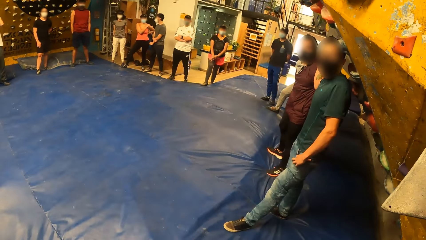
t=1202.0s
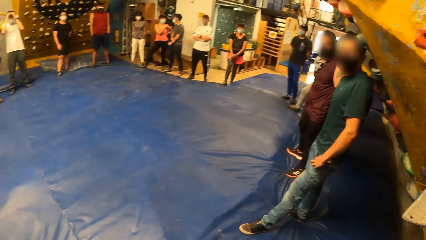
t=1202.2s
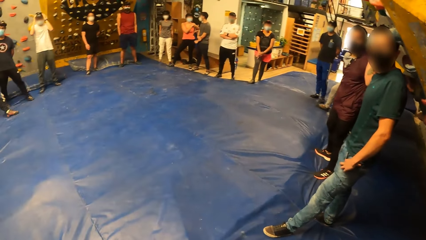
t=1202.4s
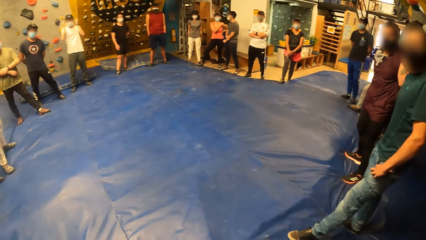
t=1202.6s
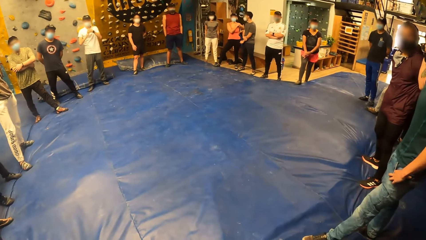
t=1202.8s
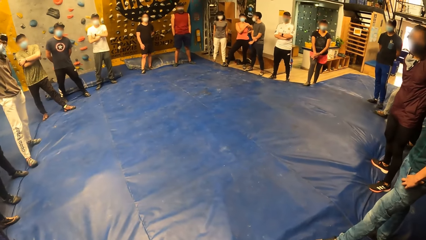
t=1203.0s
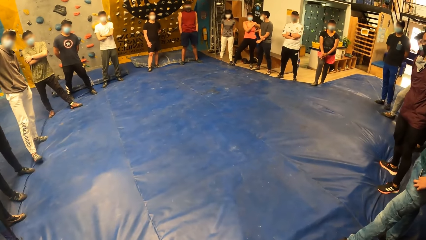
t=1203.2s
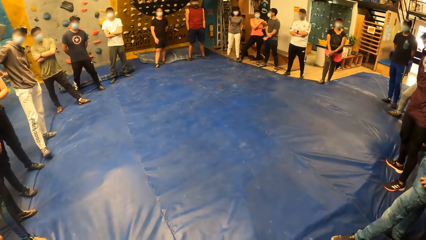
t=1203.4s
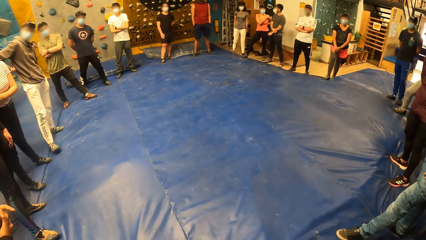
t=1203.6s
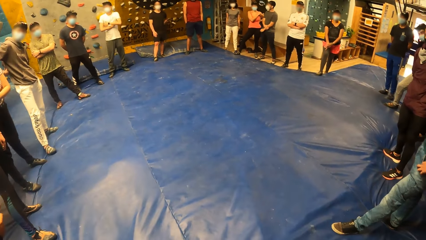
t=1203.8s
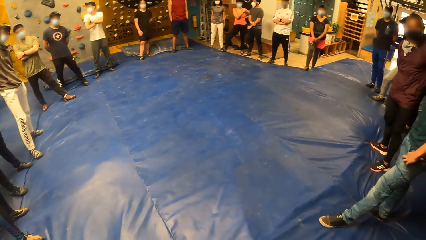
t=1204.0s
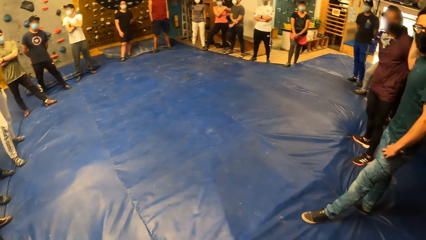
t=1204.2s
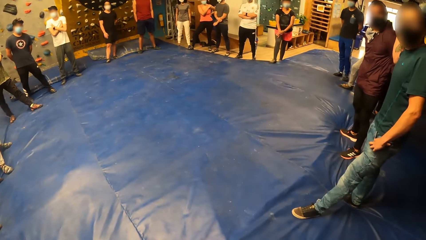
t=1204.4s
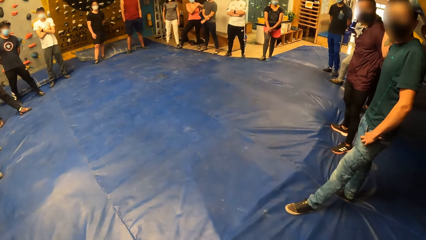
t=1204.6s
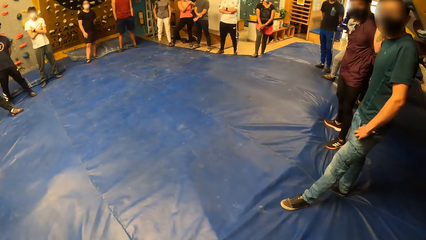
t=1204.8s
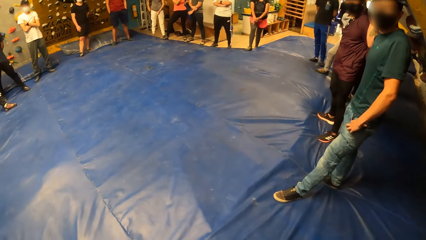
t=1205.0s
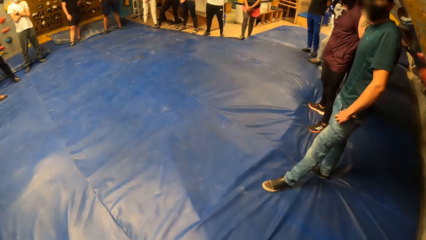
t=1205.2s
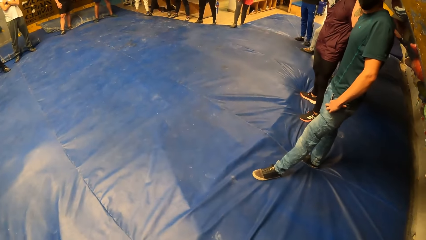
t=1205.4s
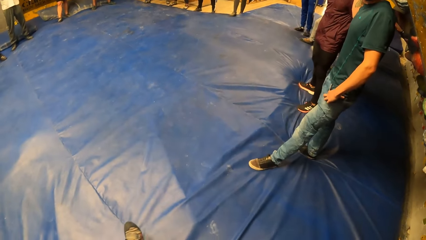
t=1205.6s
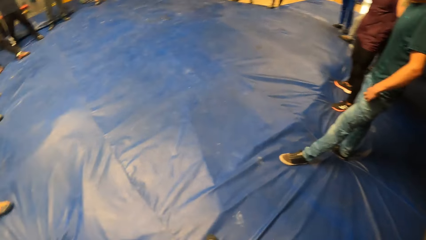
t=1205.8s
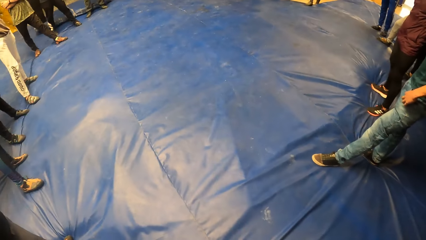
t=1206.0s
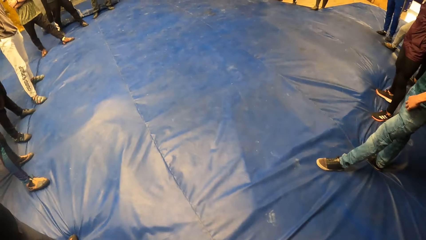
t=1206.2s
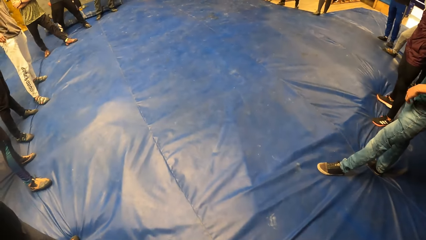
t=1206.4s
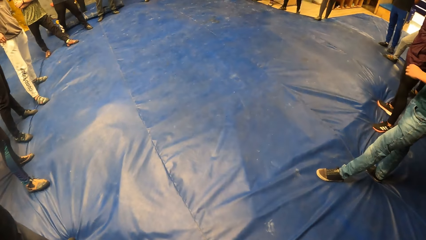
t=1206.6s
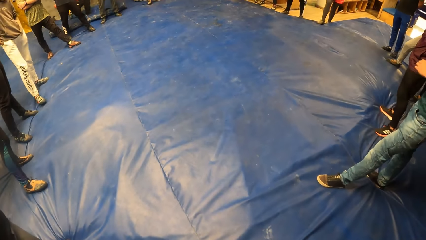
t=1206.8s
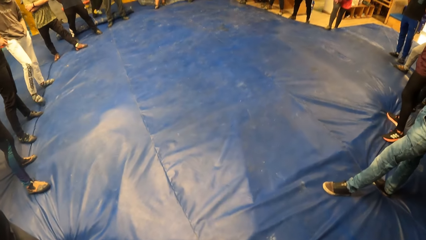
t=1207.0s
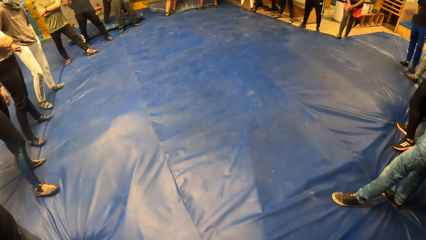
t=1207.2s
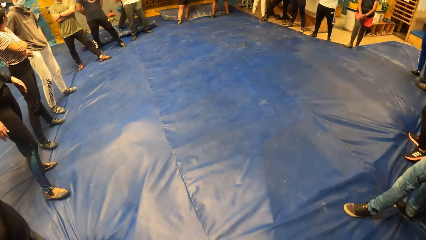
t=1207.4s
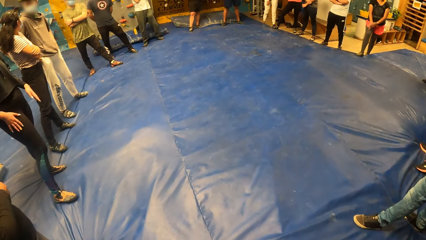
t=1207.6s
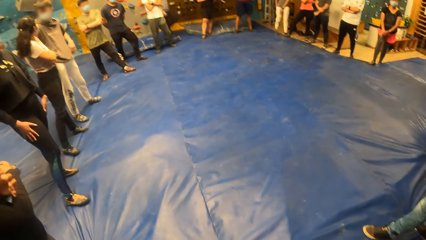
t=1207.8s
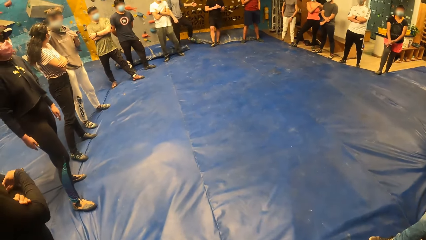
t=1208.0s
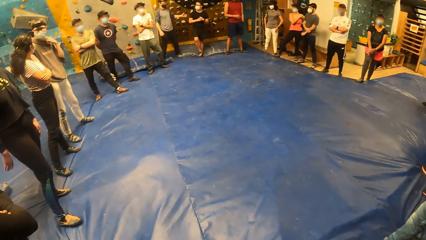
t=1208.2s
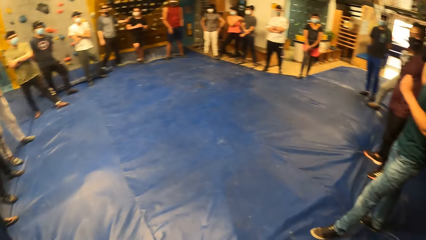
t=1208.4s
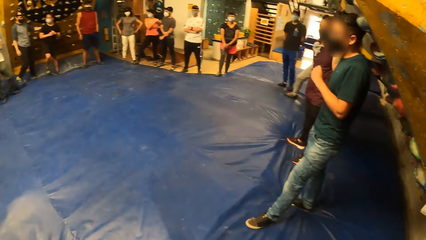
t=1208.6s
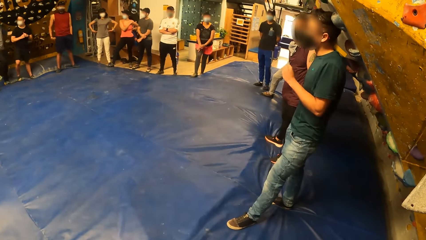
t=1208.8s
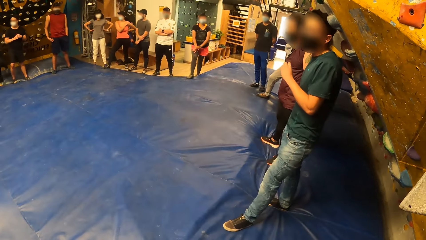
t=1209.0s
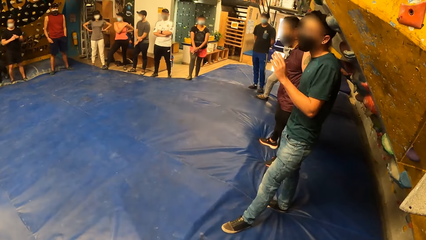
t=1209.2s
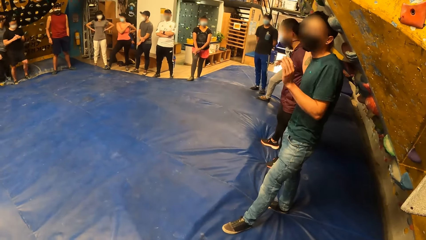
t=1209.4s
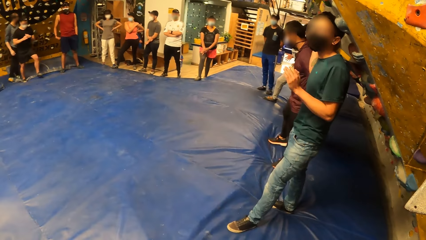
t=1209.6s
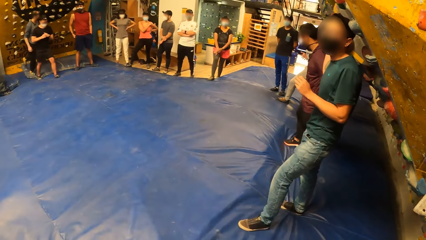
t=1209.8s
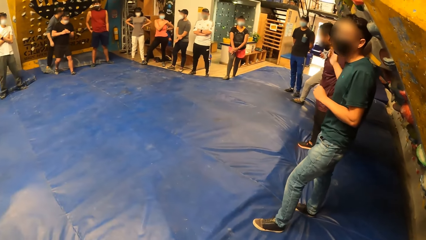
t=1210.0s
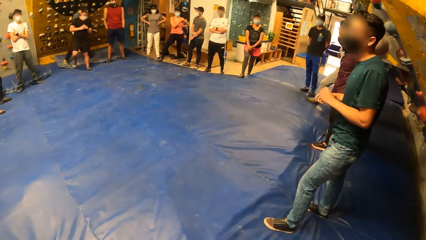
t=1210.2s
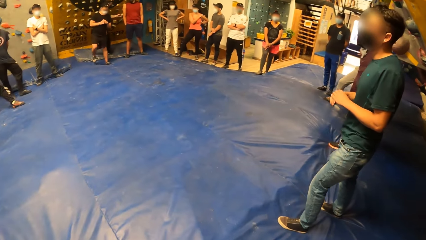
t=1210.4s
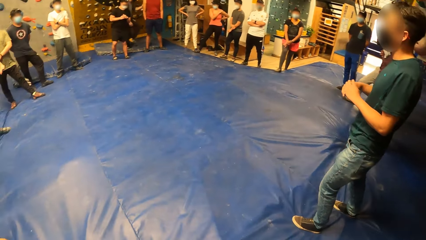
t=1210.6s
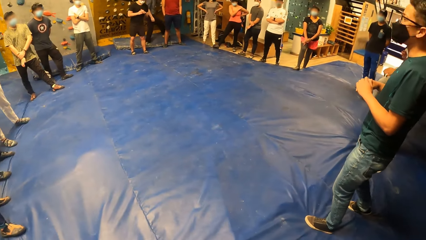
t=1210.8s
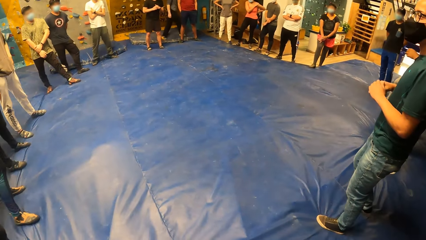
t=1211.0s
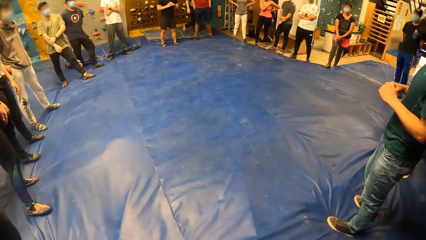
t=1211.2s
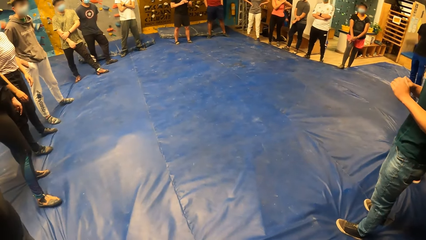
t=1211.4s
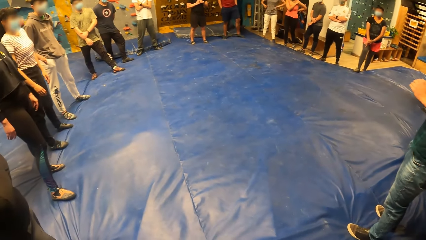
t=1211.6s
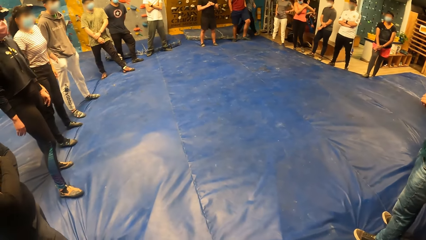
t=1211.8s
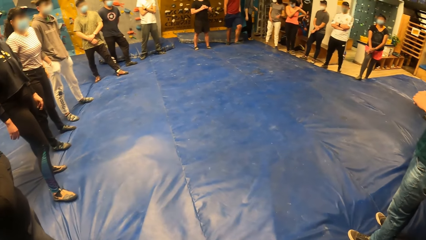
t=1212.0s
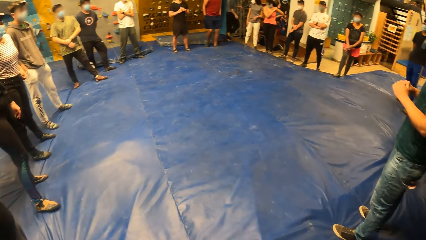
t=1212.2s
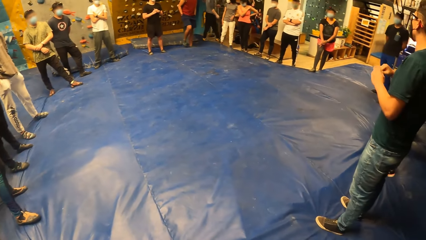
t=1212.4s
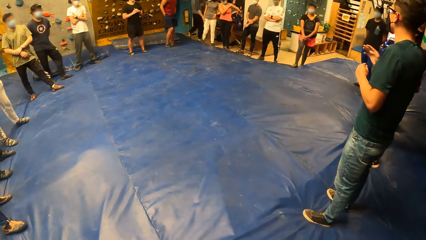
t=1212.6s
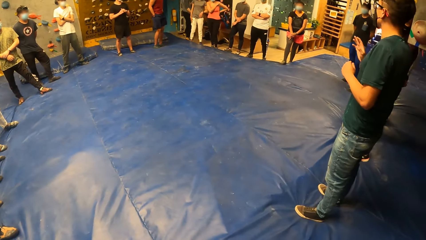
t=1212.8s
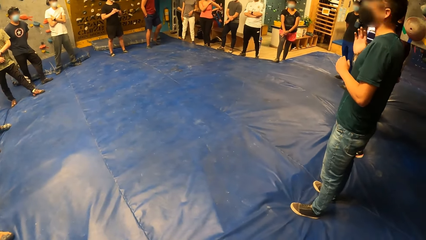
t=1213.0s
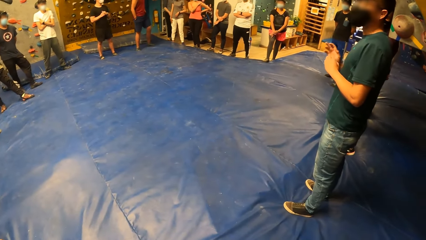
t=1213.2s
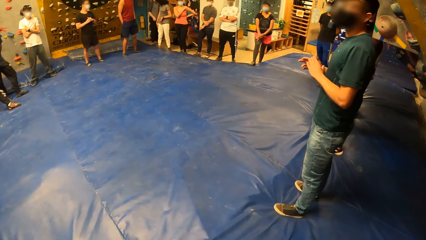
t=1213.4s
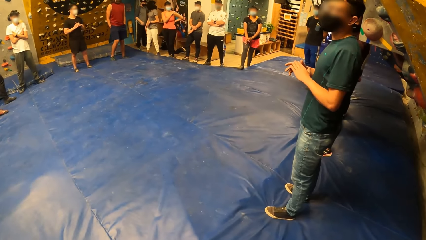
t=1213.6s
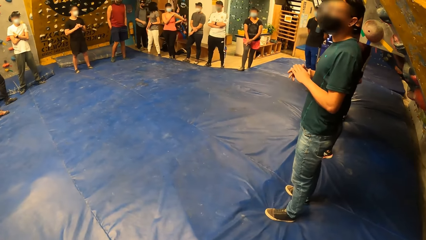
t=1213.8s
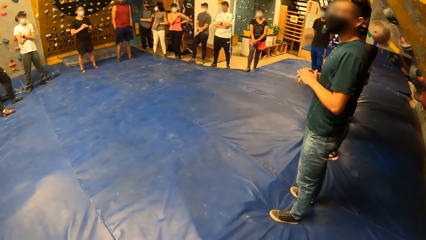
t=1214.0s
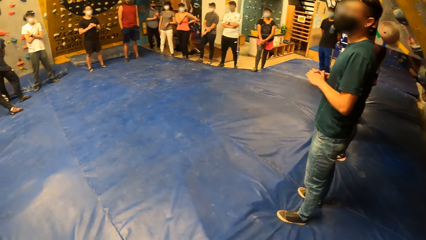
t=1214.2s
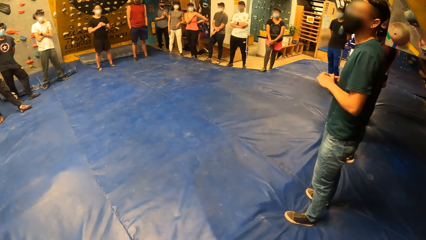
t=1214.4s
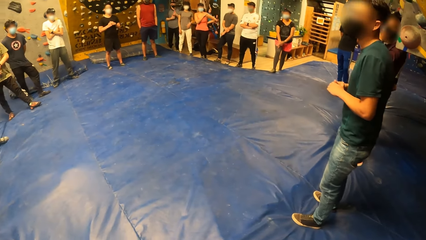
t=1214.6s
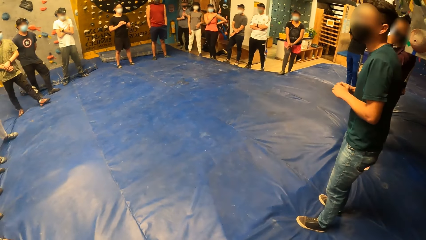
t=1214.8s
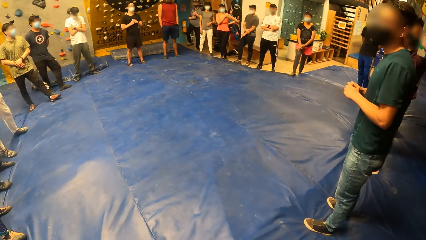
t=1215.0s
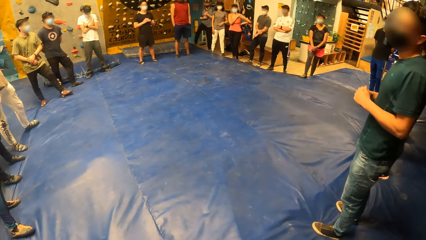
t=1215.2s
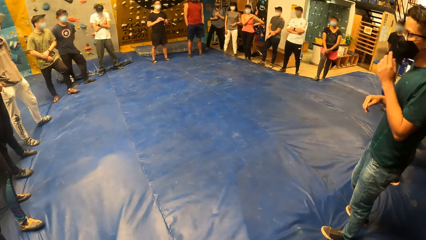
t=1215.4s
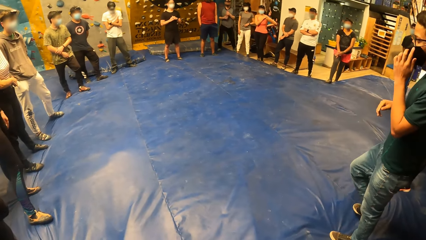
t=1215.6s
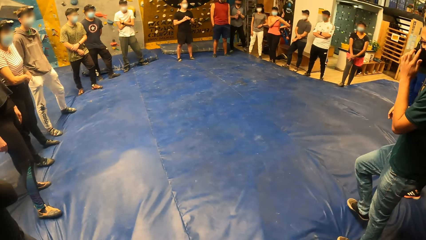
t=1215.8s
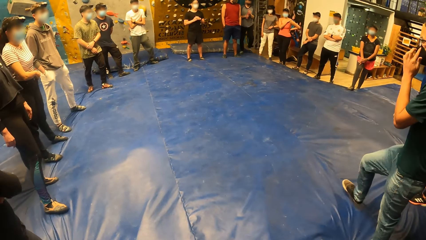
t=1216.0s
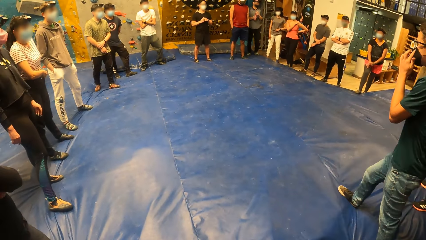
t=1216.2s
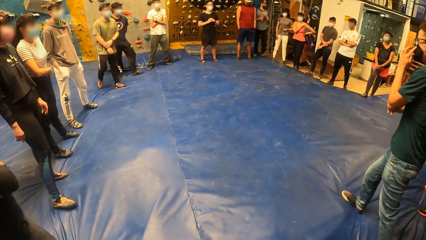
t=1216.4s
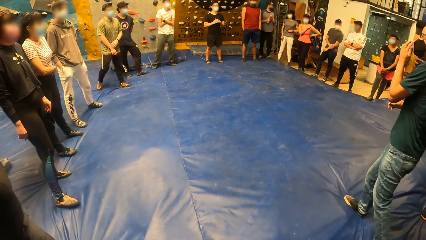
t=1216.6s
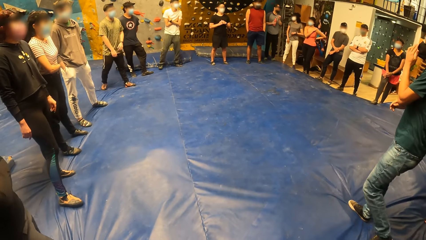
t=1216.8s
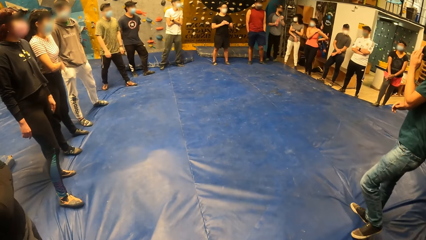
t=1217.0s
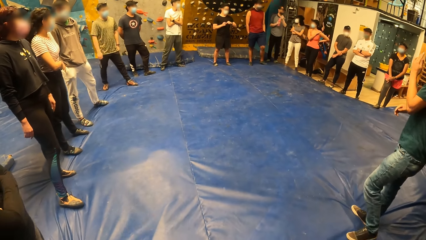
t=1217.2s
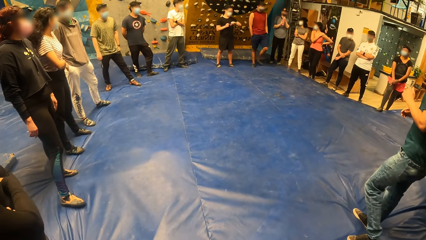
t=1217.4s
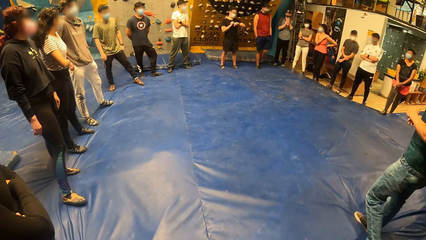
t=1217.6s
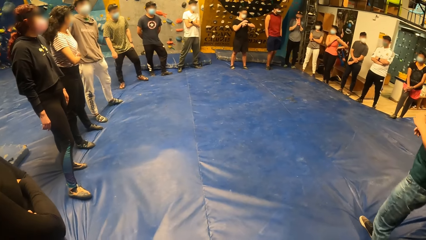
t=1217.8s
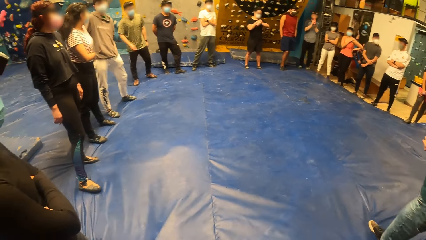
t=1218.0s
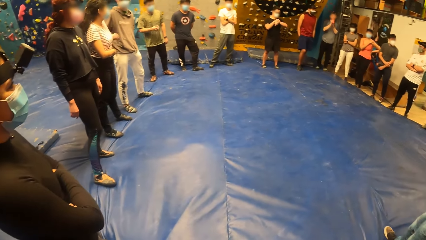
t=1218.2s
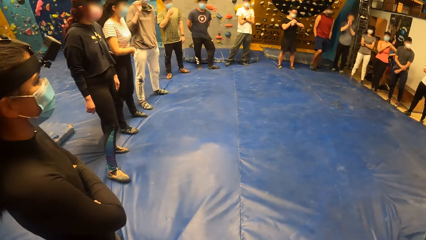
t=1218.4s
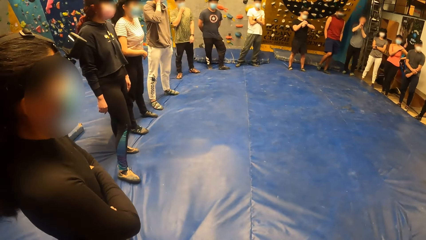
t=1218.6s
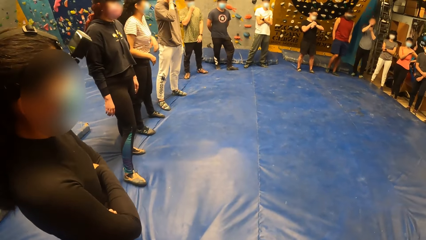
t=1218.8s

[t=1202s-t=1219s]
The man interacts with a group of people. The man adjusts the facemask on his face with both hands.
